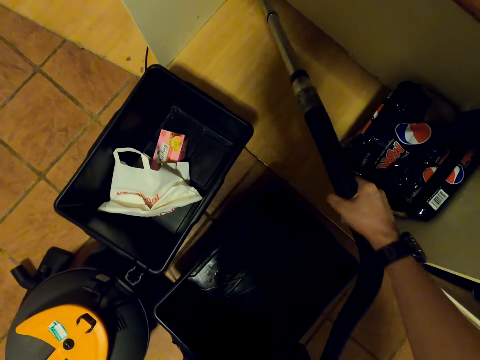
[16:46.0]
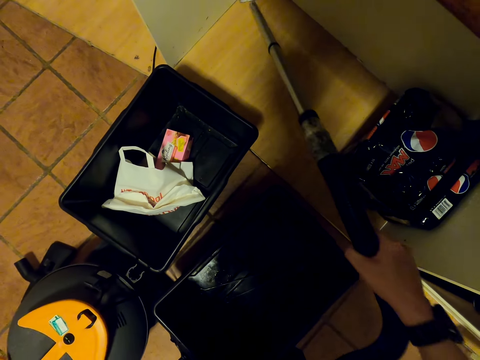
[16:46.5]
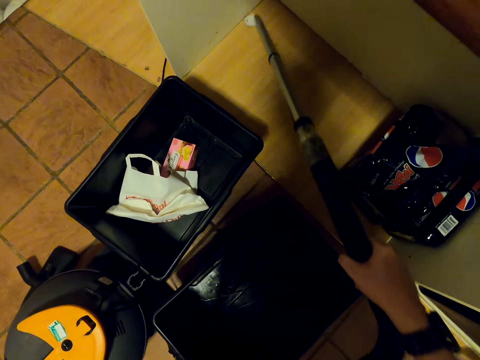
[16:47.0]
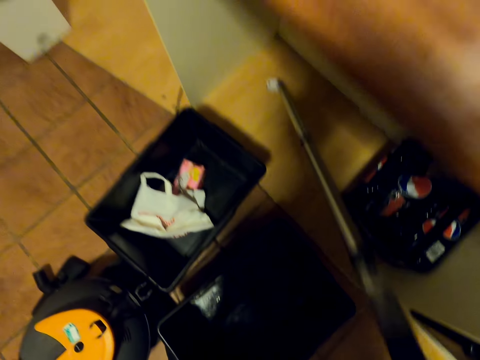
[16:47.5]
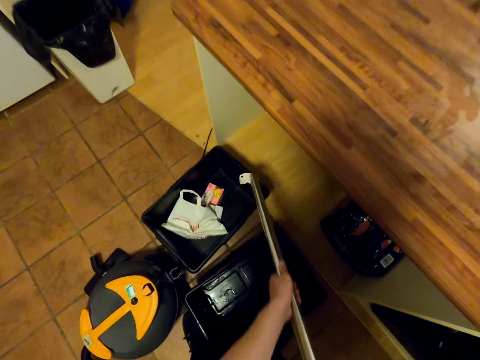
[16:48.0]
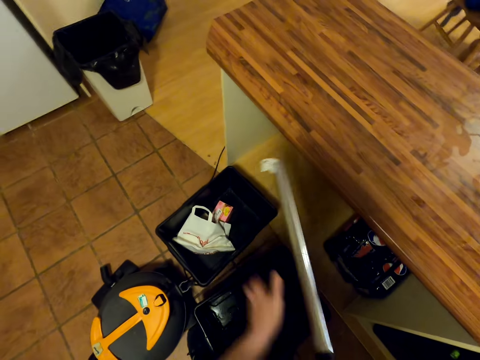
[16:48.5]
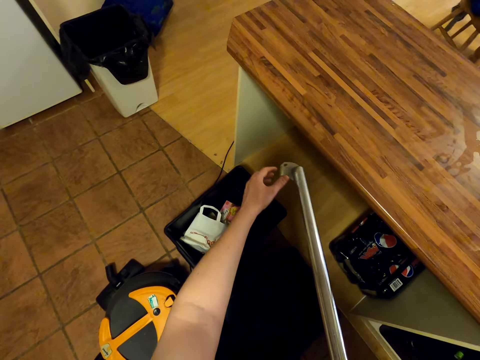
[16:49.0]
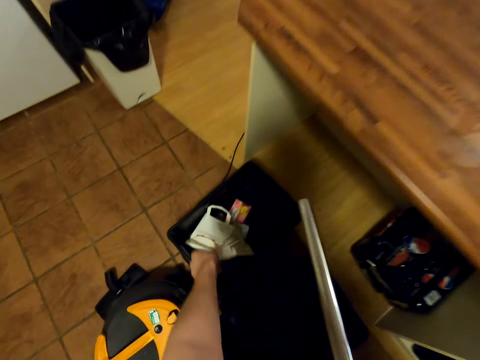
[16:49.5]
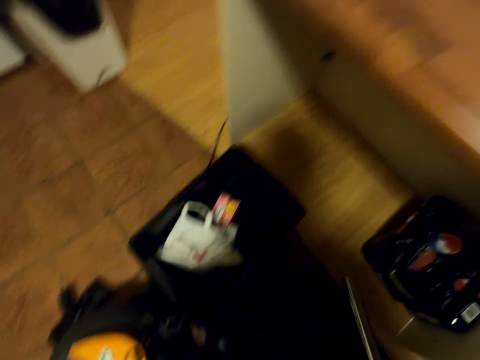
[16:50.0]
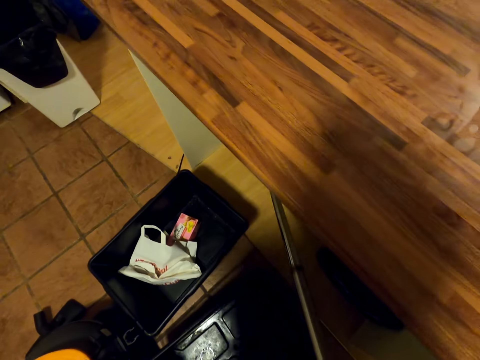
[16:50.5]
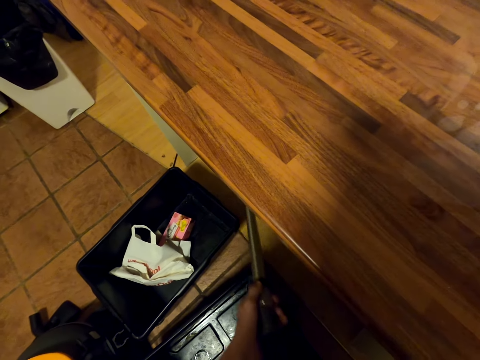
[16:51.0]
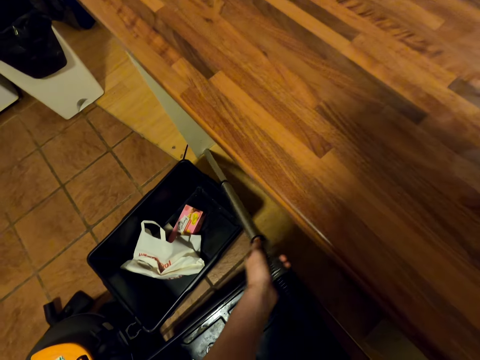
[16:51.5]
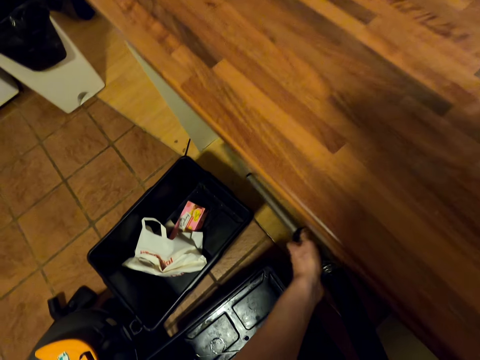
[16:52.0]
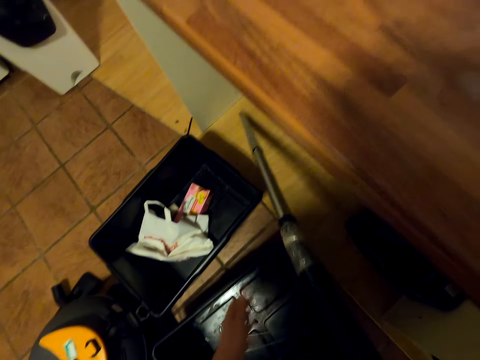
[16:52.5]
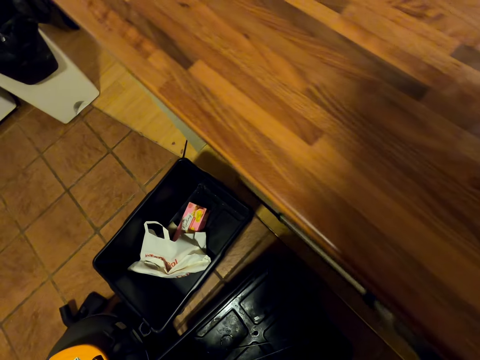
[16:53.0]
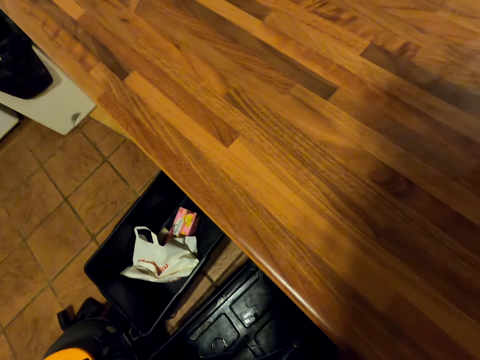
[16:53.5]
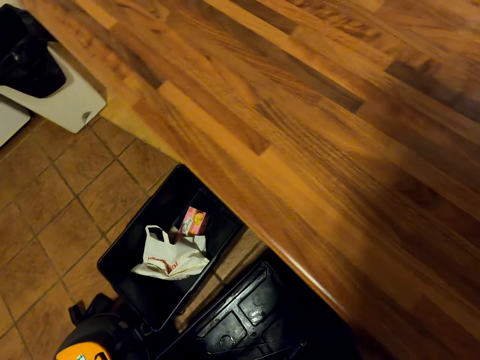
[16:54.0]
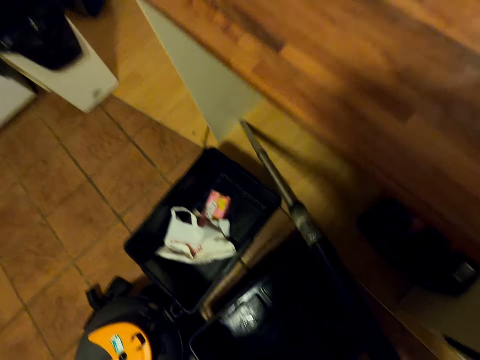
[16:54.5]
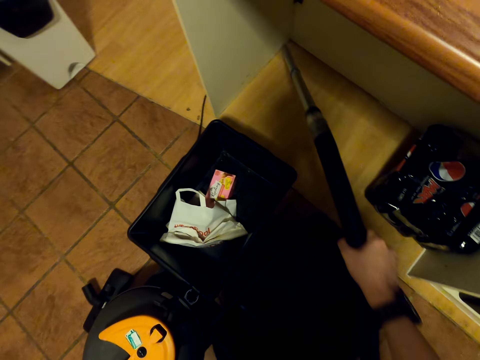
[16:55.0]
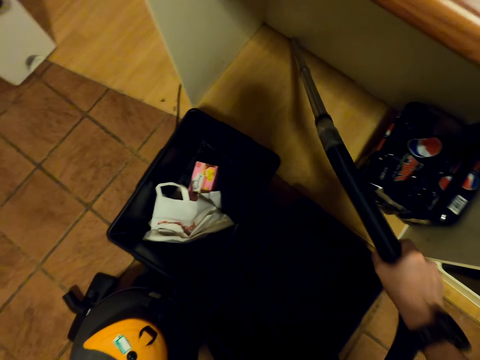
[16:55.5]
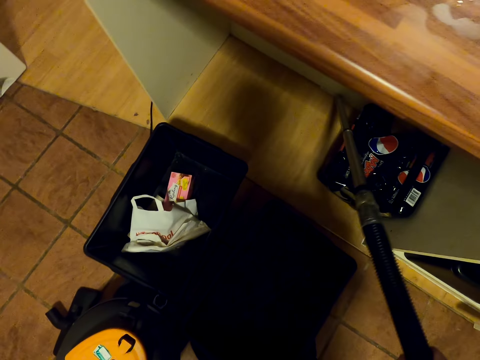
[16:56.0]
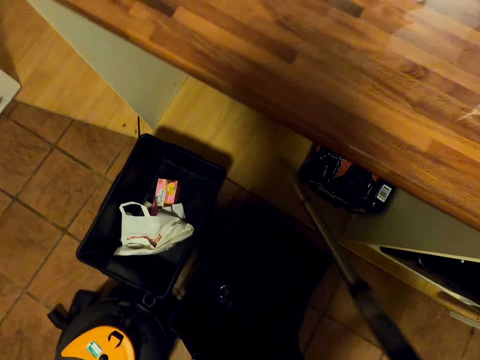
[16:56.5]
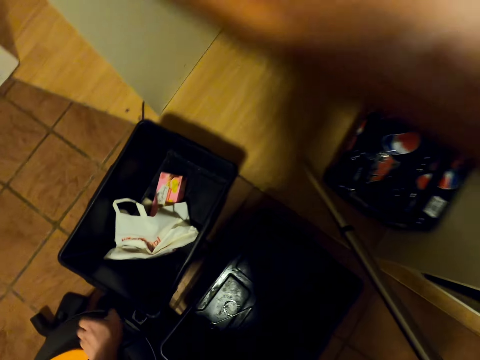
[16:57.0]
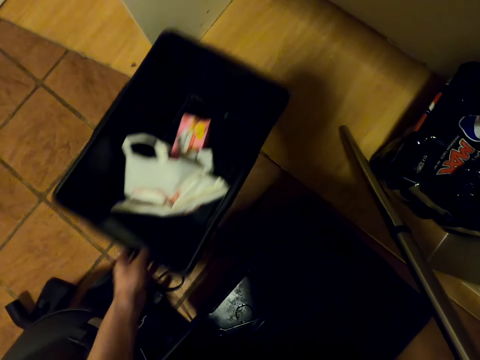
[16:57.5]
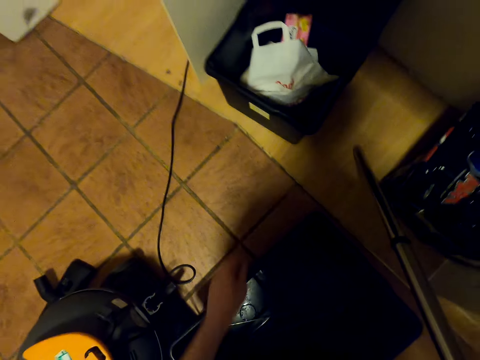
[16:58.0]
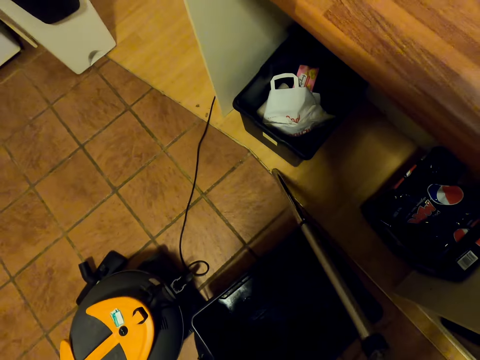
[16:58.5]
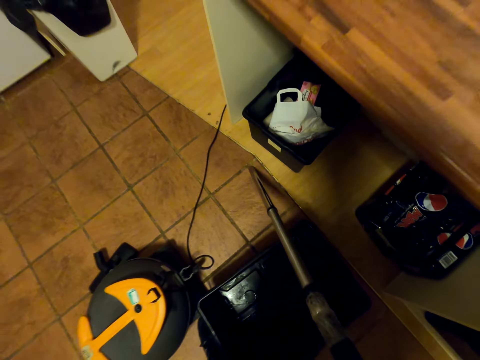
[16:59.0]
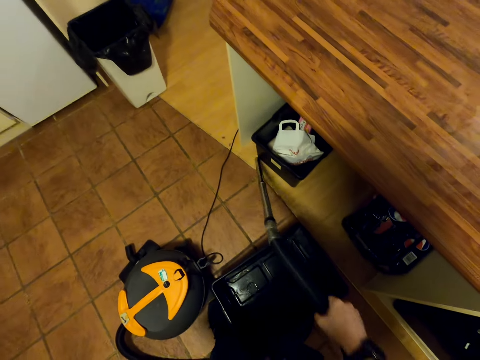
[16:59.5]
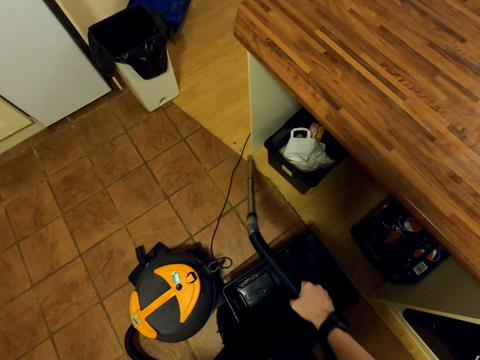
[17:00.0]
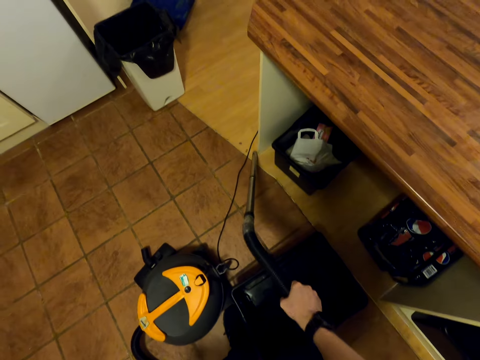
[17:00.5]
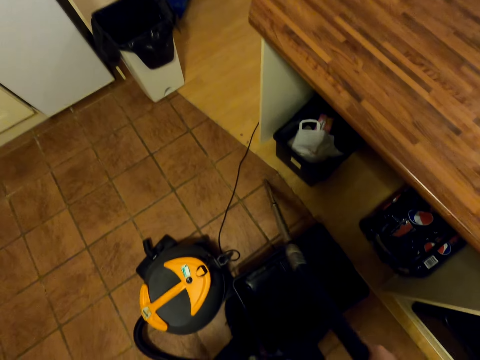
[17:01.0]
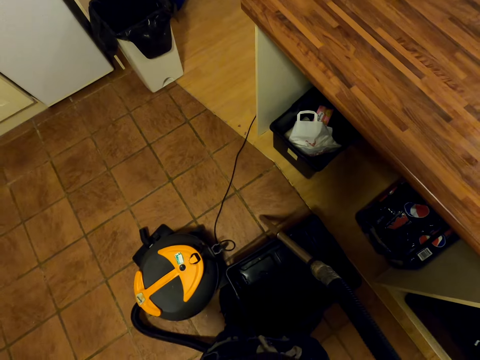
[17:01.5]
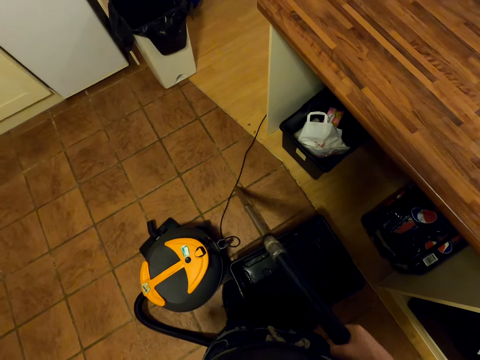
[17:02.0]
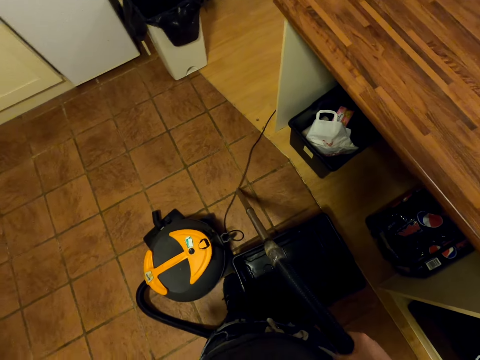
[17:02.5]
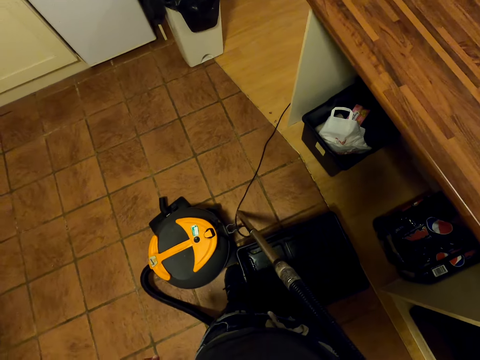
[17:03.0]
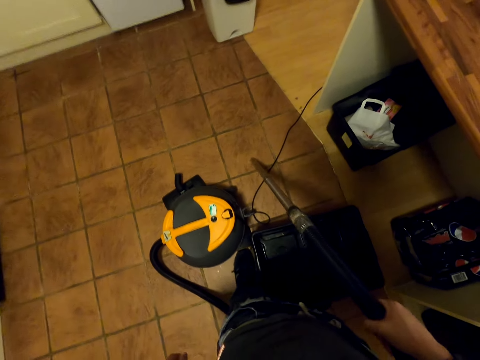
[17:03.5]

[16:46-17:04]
The camera wearer removes paper from the vacuum cleaner. They clean the floor with the vacuum cleaner. They push the bucket in the floor with the left hand. They clean the floor with the vacuum cleaner.

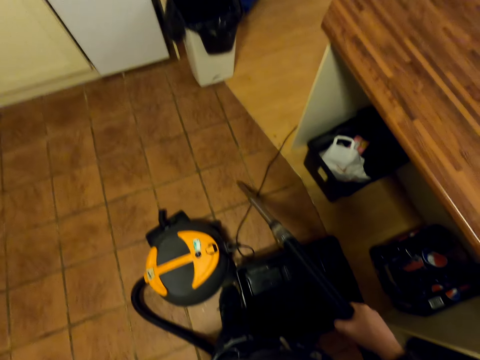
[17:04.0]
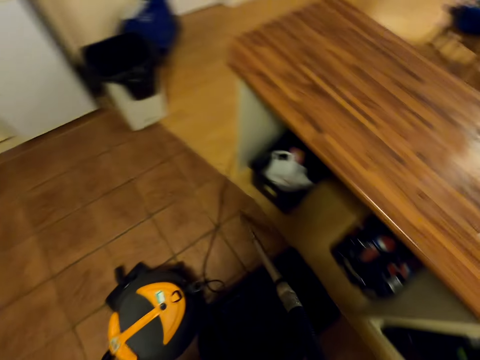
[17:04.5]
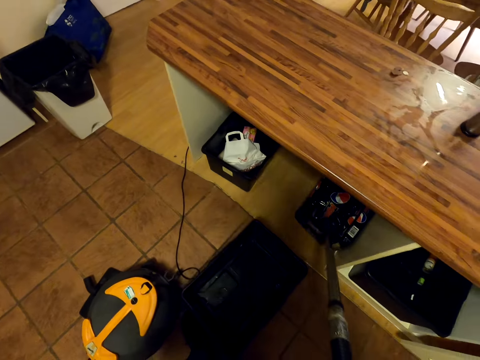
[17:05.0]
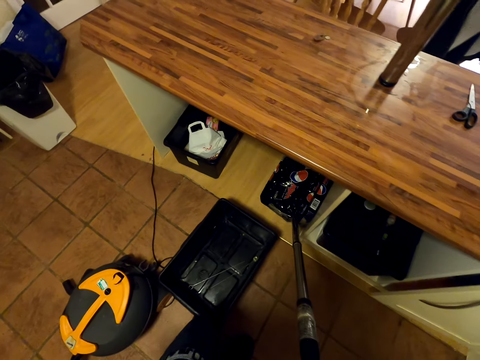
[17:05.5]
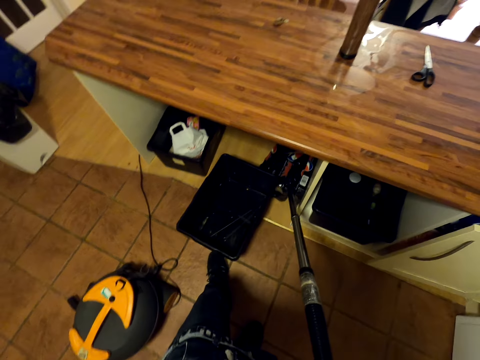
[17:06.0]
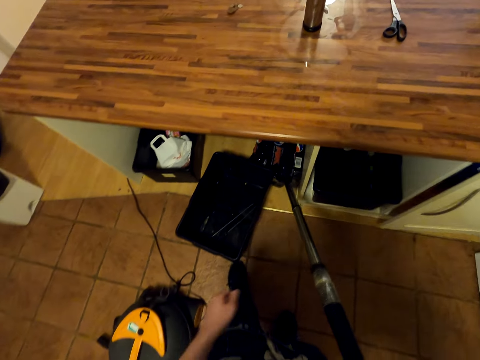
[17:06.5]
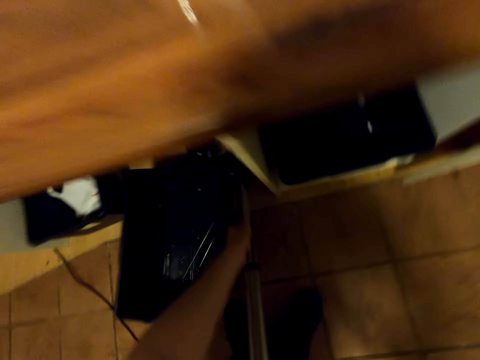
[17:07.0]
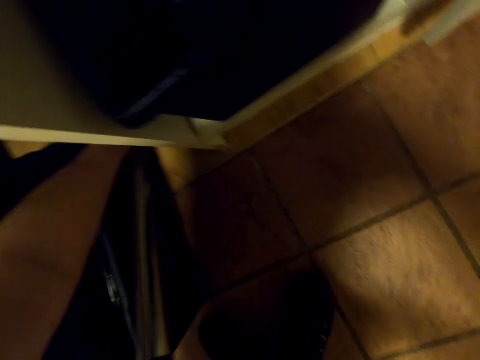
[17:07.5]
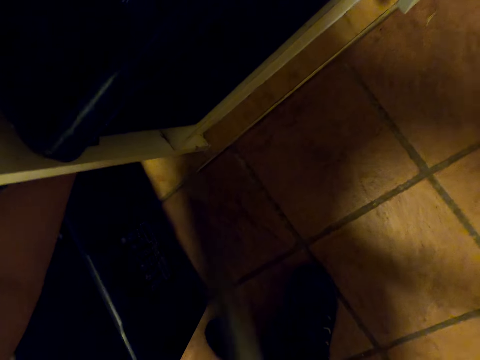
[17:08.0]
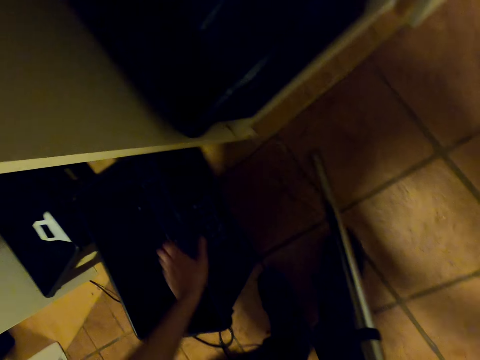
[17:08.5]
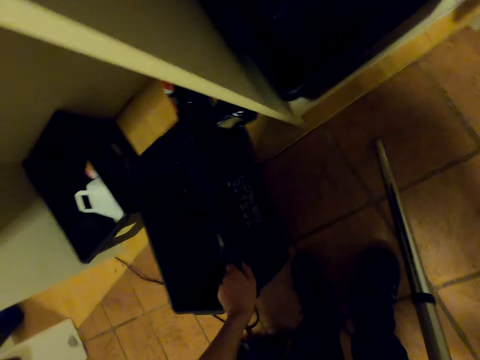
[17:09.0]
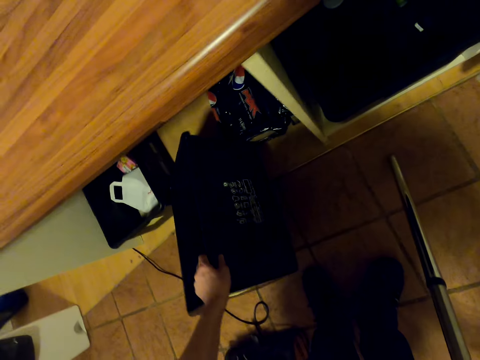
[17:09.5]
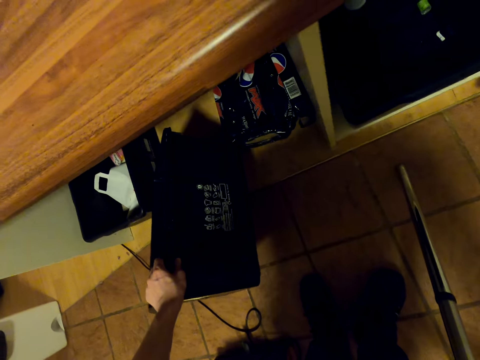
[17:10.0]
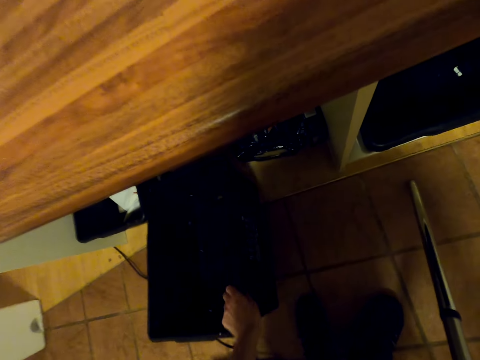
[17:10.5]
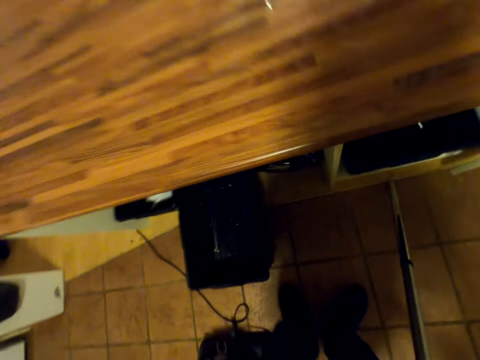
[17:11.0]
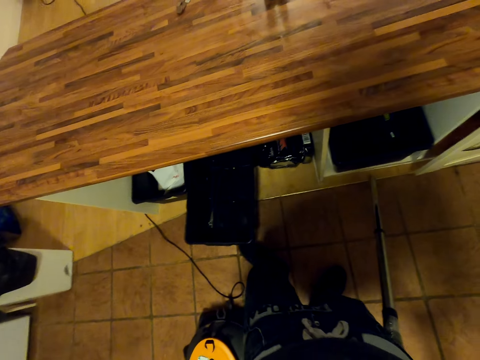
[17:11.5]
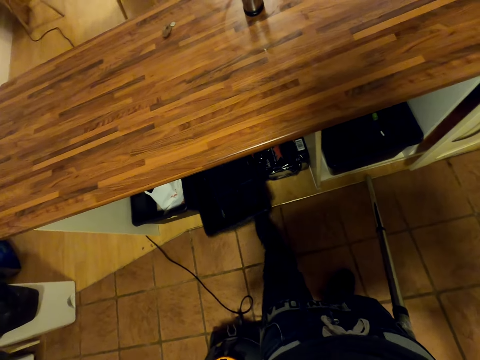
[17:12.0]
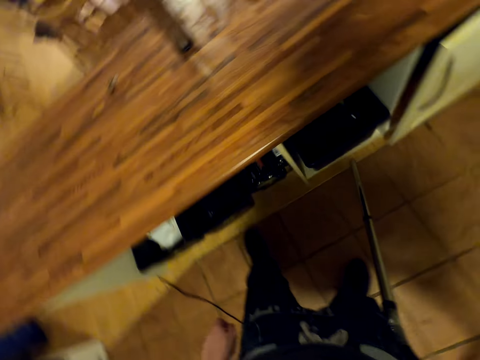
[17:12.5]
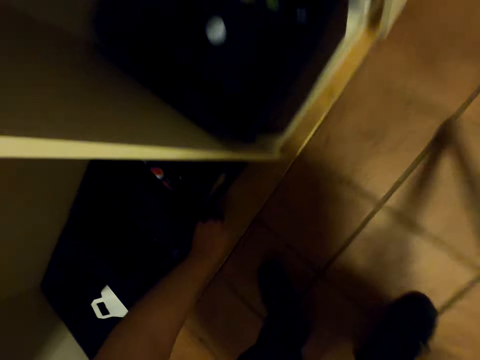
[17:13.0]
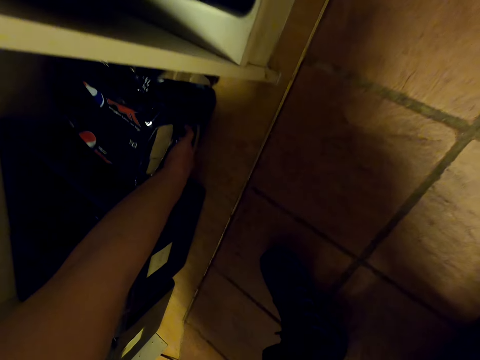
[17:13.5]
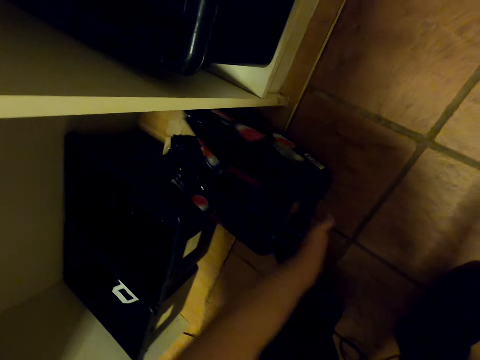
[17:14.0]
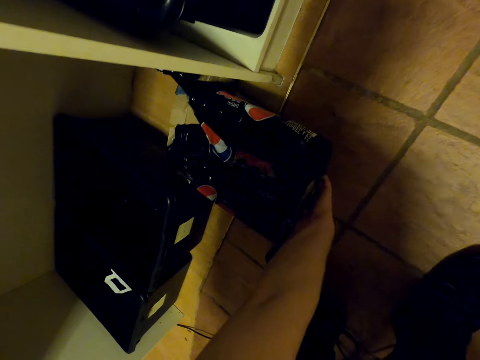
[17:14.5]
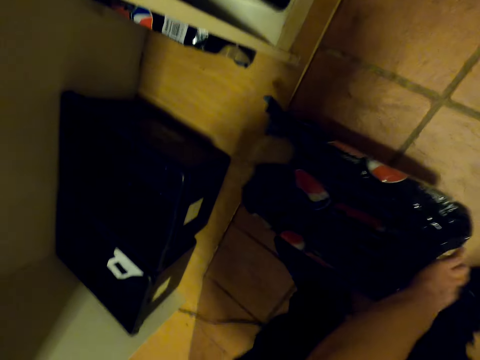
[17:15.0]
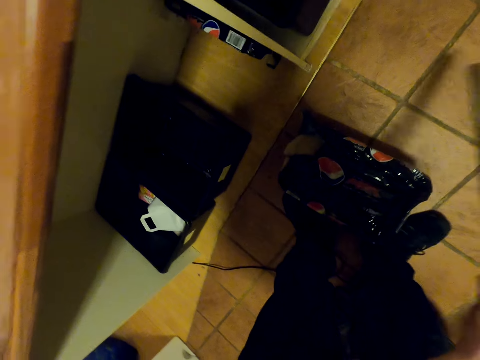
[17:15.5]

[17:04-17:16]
The camera wearer pushes a bucket with the left leg. They clean the floor with a vacuum cleaner. They move the bucket with the left hand. They push the bucket with the left leg. They pull paper with the left hand.
